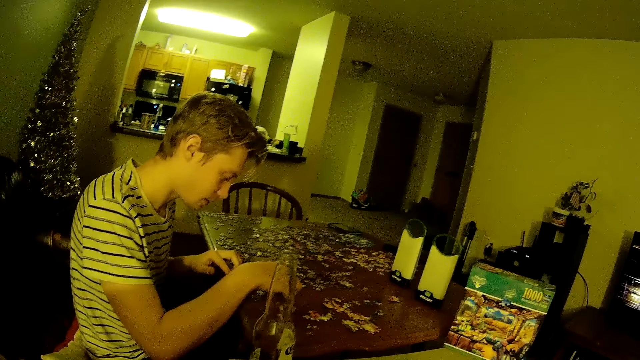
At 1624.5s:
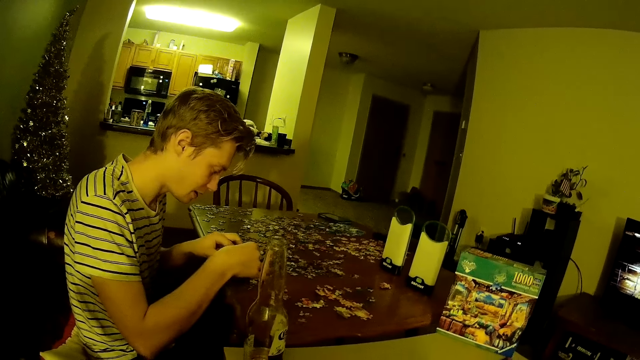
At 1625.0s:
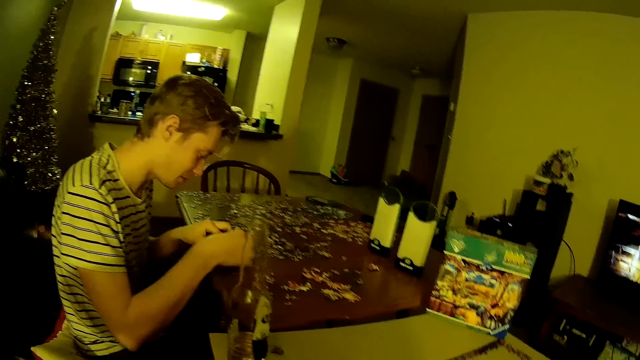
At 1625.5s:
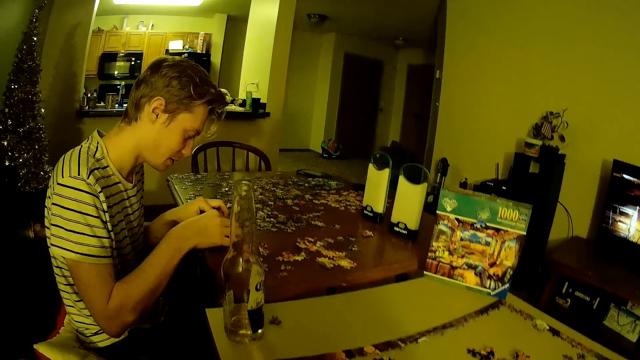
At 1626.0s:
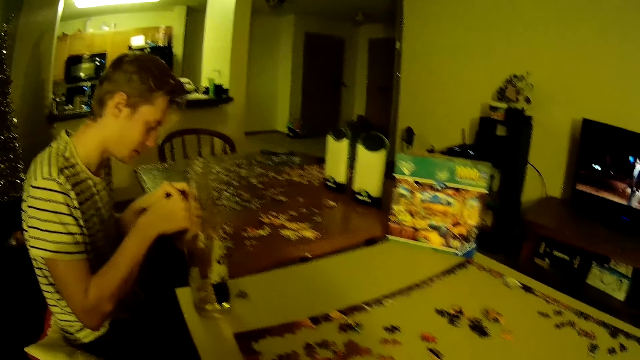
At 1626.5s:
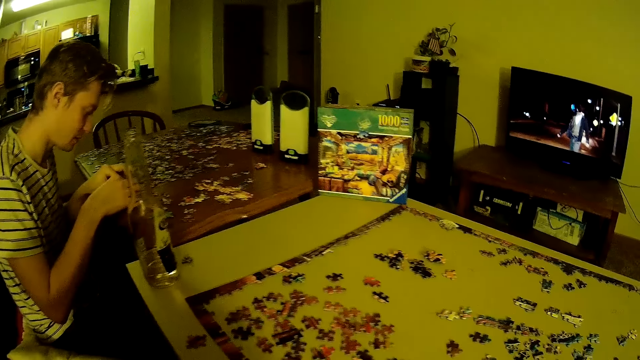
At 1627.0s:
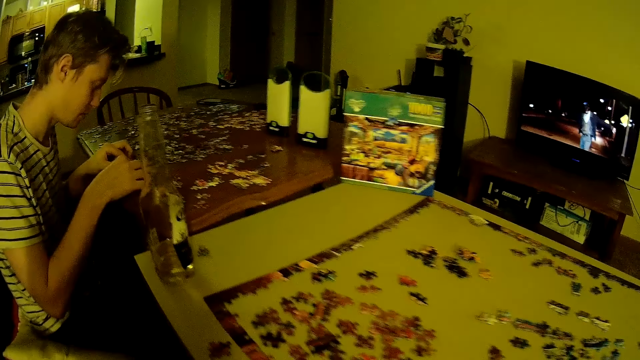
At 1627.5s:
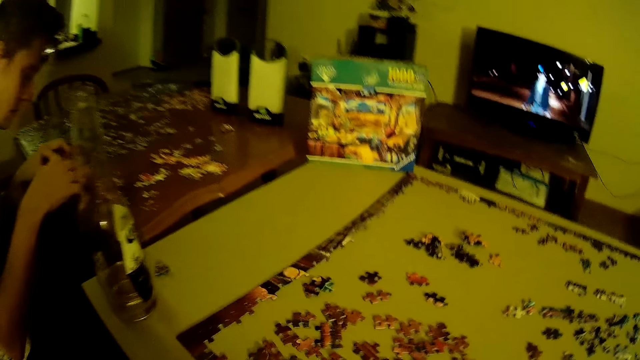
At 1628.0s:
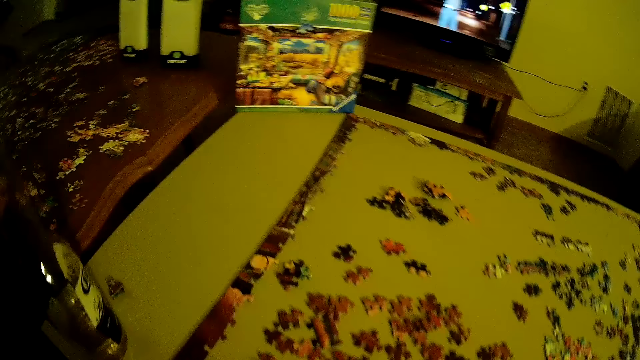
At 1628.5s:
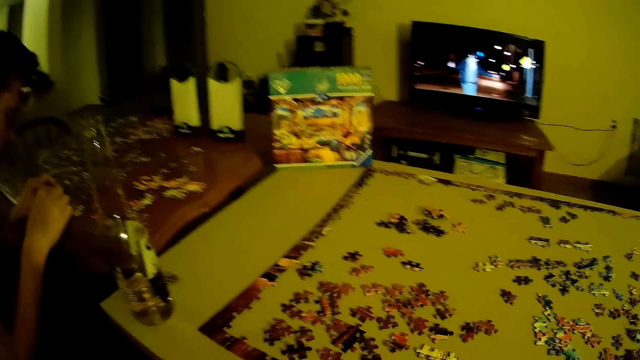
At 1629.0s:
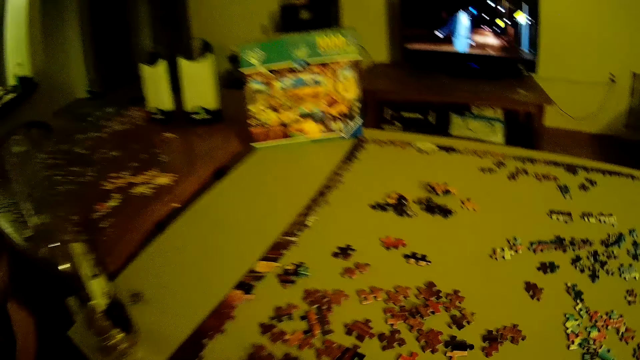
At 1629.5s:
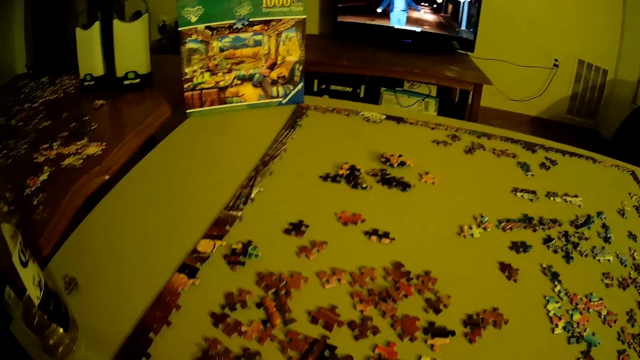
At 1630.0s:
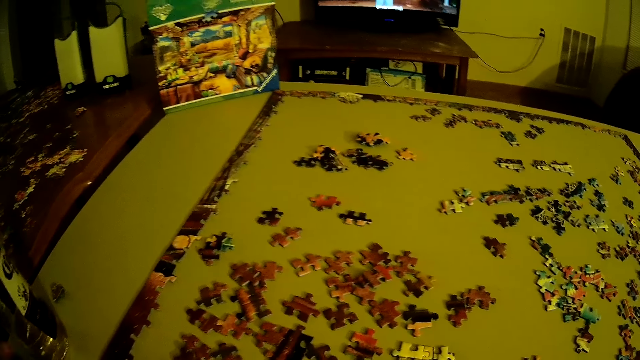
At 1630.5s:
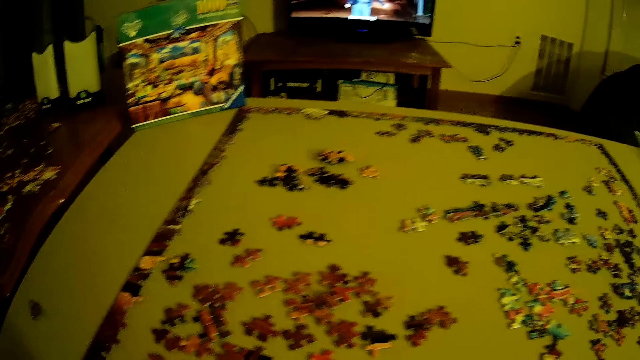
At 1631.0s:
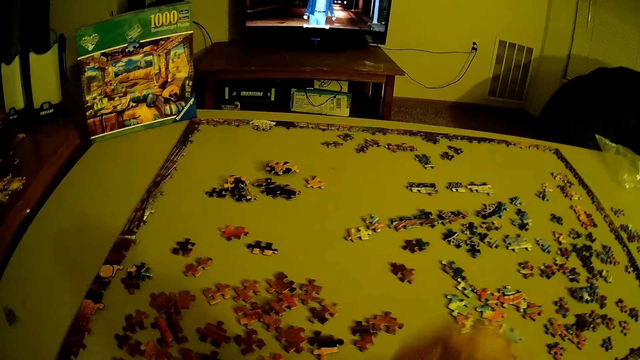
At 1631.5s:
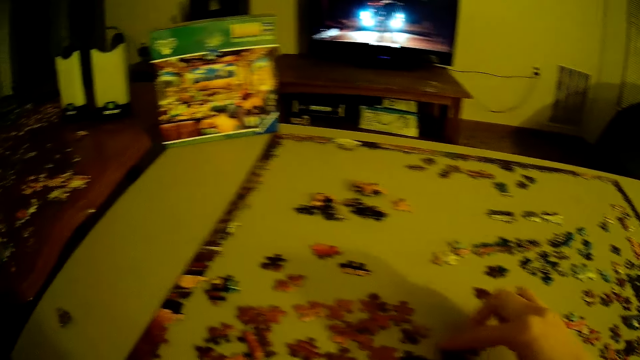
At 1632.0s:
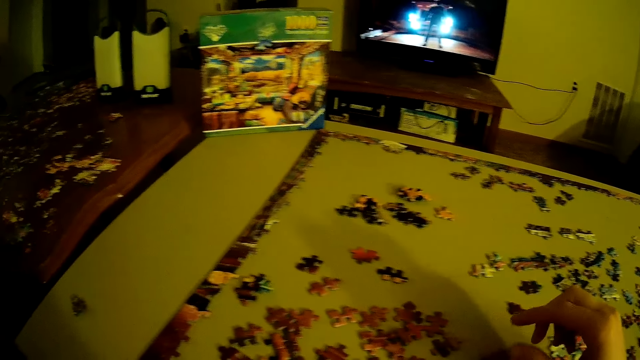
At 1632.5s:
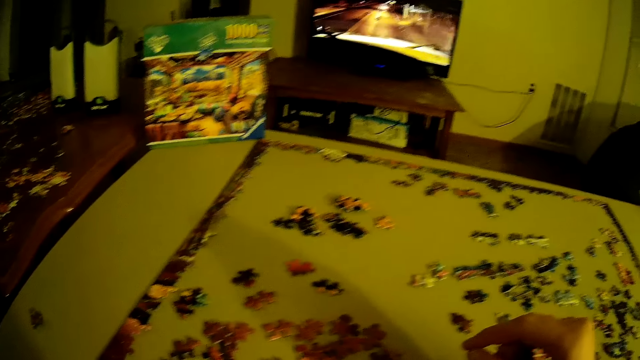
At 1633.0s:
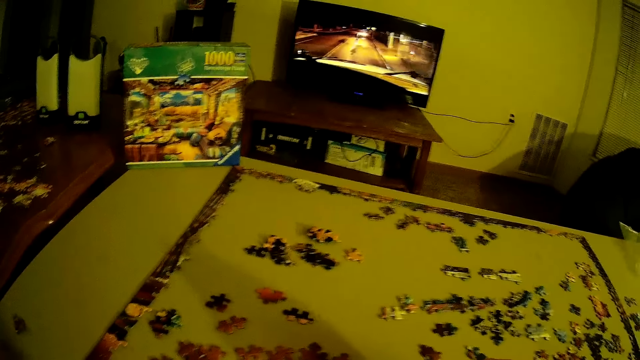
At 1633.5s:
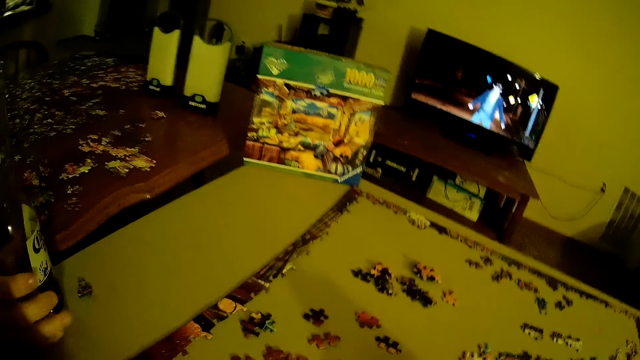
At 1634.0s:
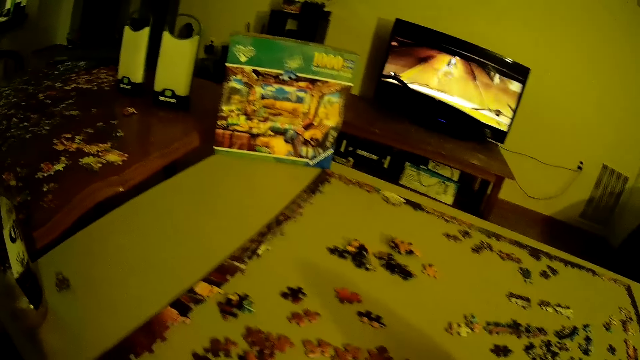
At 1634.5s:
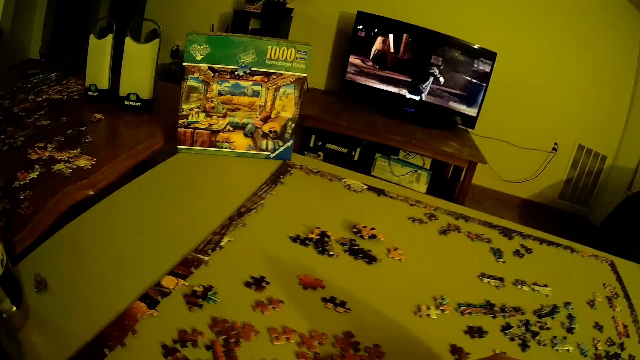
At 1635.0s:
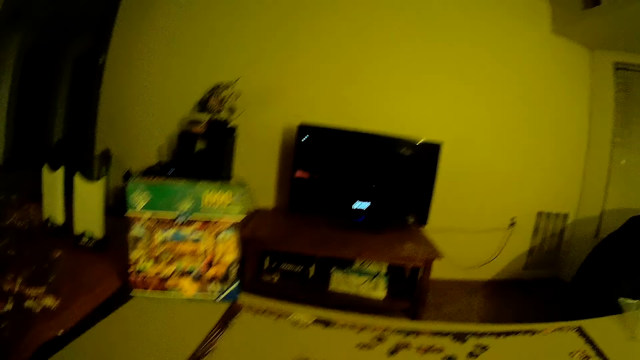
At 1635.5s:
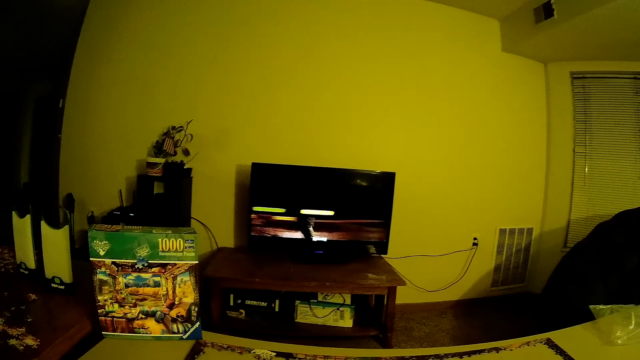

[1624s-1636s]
A person arranges beads. The camera wearer arranges beads.

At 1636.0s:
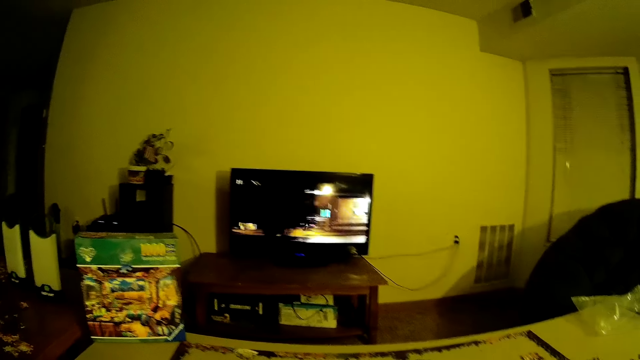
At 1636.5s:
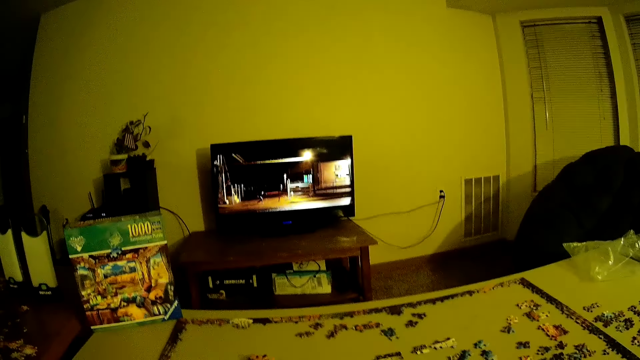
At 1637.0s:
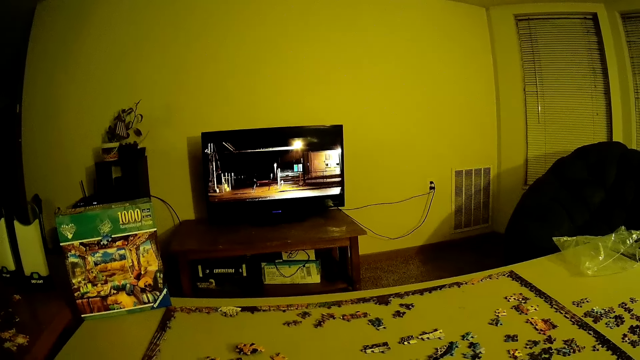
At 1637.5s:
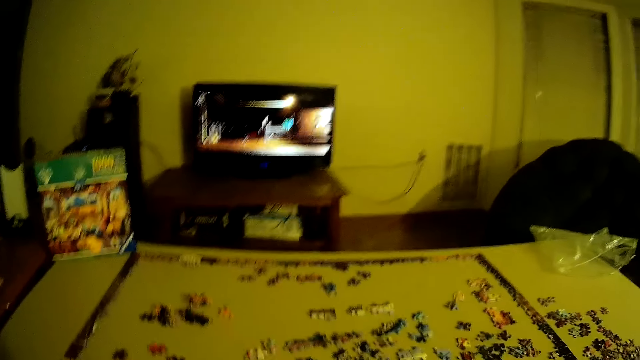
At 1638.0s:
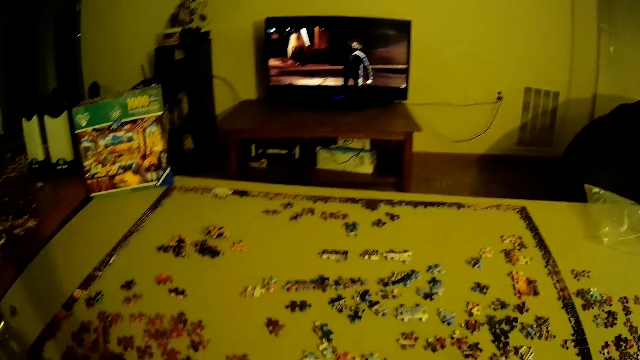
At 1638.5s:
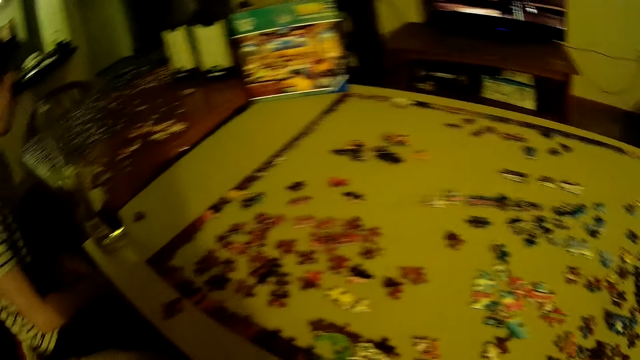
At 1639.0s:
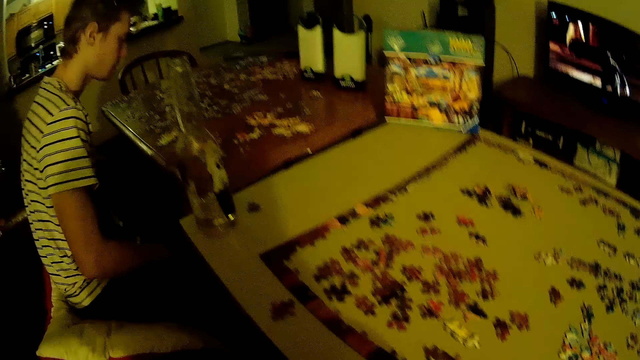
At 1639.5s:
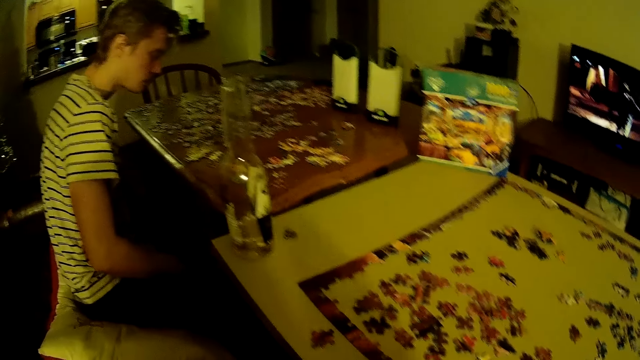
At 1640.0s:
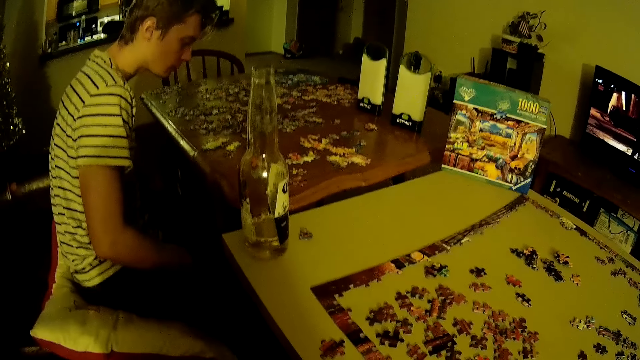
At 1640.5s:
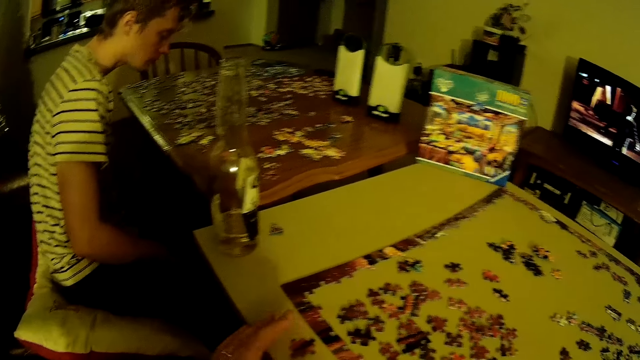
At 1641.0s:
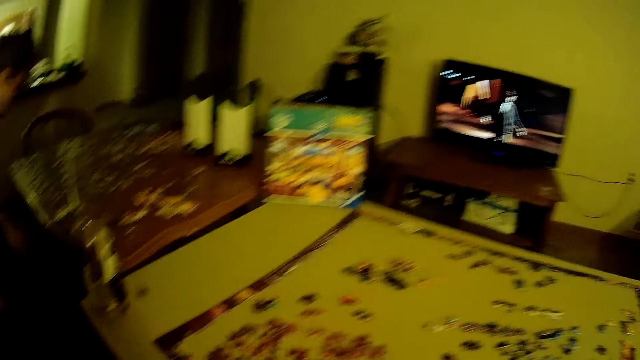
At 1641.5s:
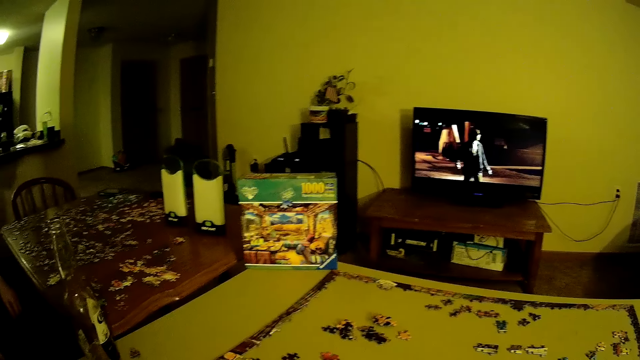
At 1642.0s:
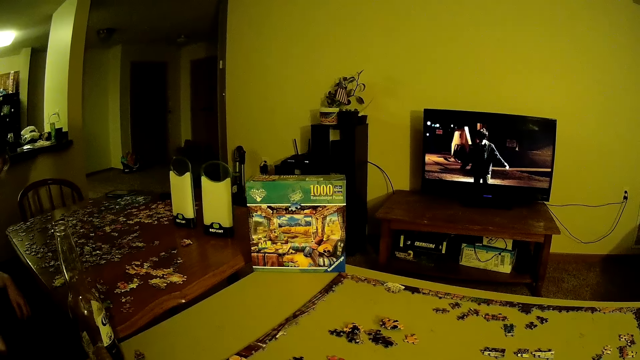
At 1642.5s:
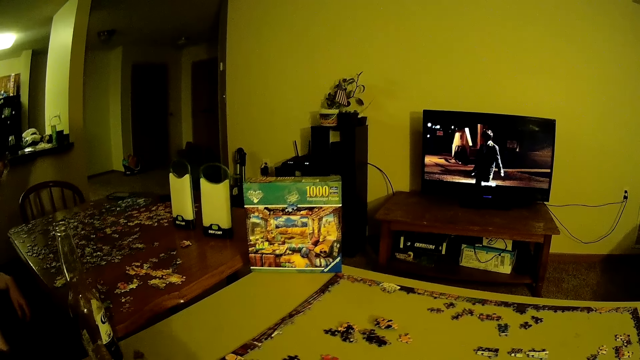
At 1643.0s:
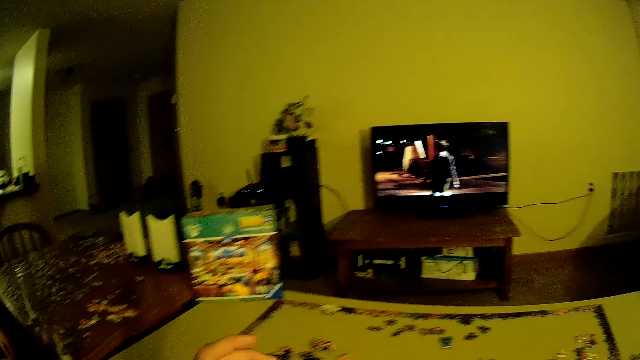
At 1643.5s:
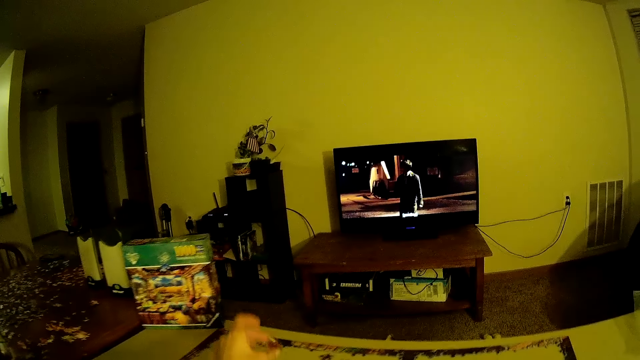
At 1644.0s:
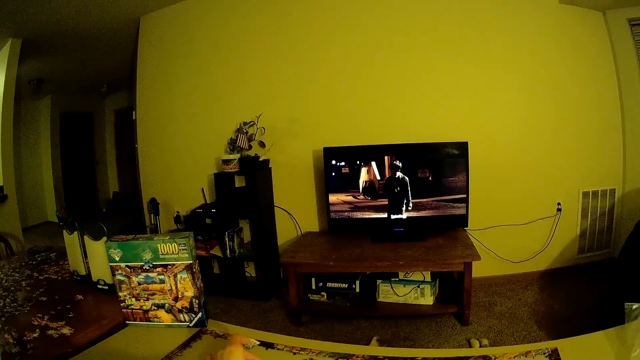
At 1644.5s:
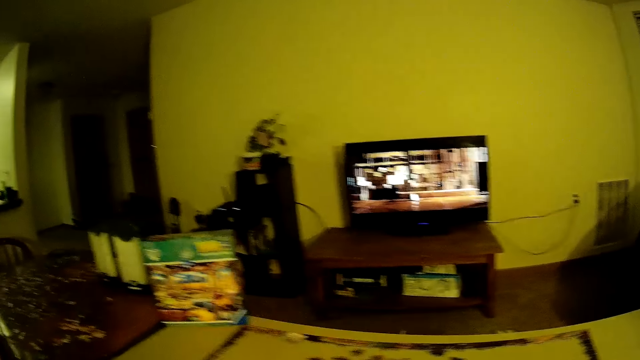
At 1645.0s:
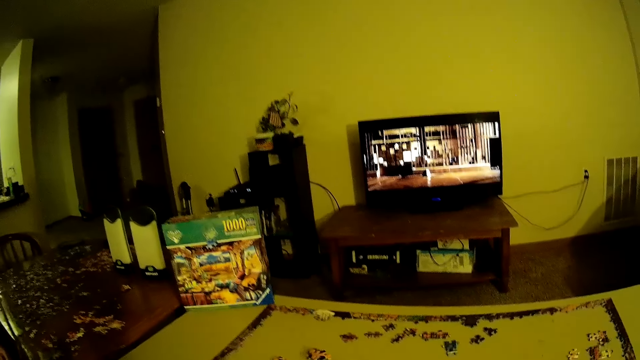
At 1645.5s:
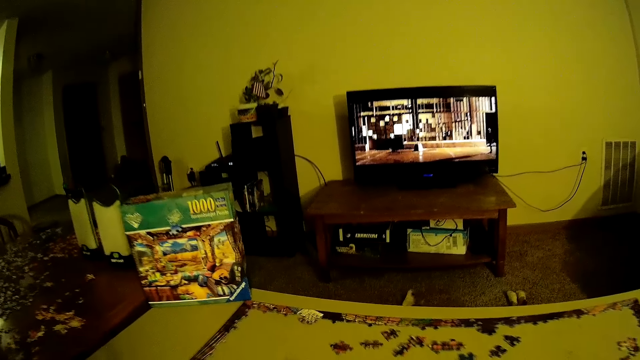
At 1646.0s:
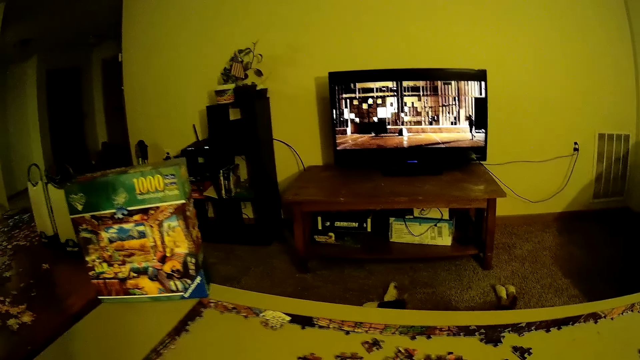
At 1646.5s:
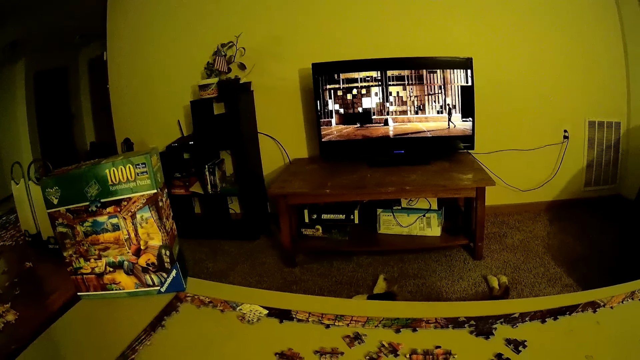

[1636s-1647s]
The camera wearer picks up beads.
